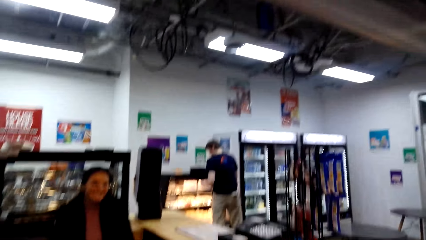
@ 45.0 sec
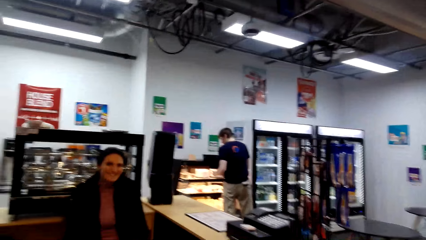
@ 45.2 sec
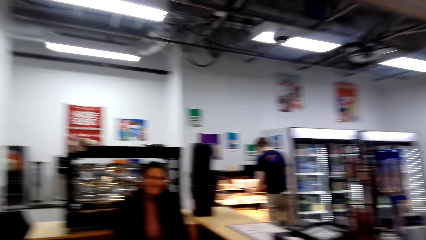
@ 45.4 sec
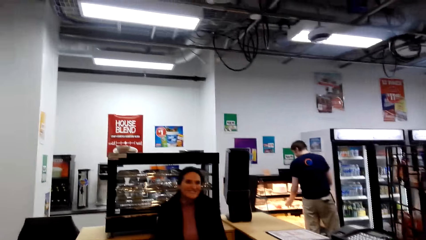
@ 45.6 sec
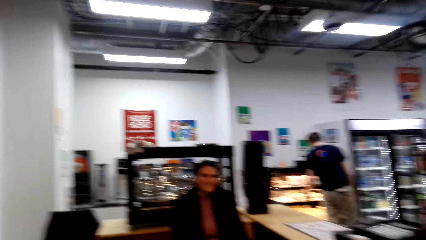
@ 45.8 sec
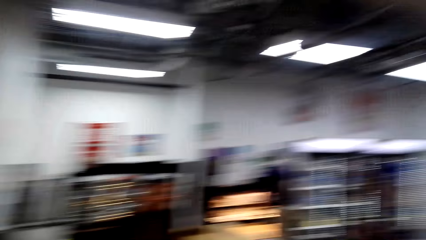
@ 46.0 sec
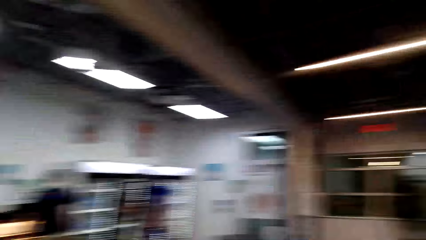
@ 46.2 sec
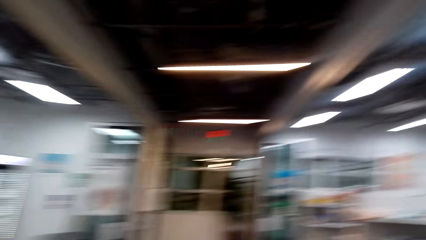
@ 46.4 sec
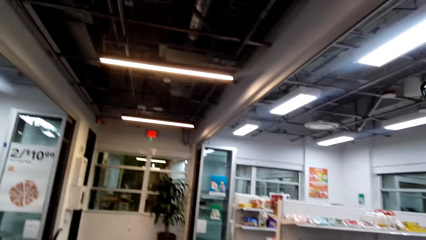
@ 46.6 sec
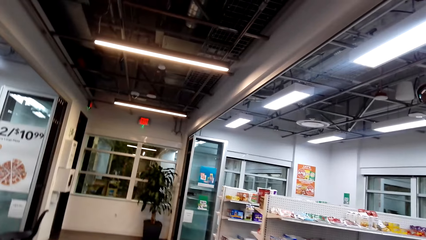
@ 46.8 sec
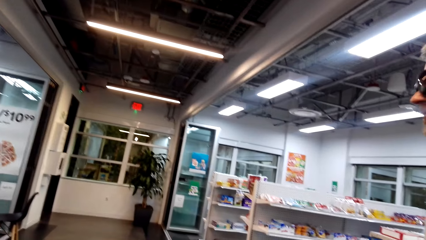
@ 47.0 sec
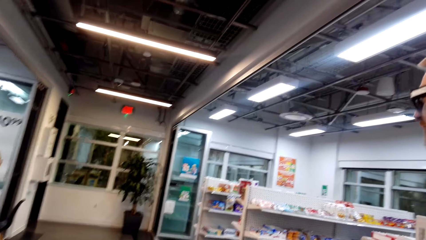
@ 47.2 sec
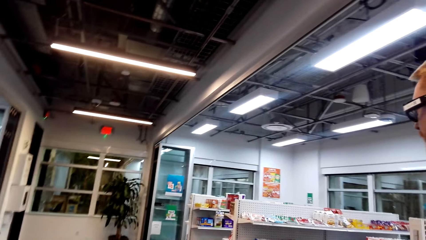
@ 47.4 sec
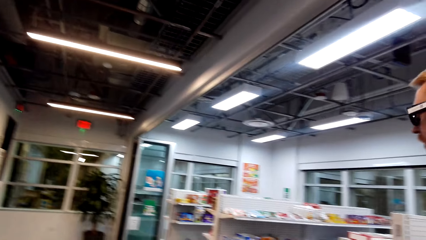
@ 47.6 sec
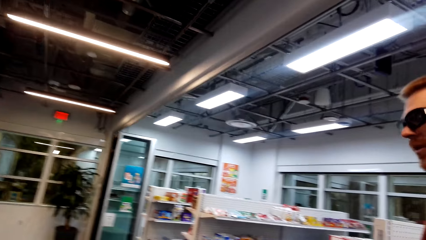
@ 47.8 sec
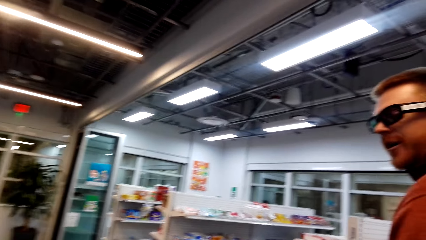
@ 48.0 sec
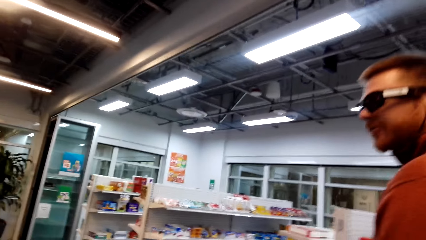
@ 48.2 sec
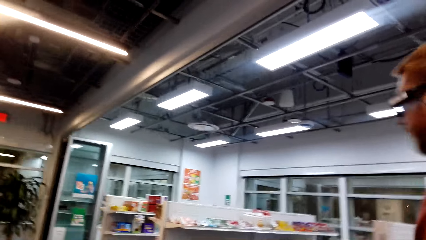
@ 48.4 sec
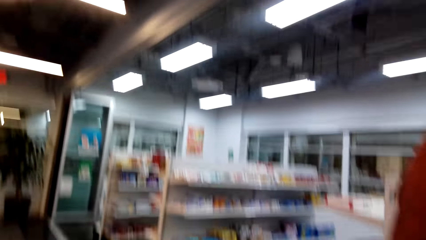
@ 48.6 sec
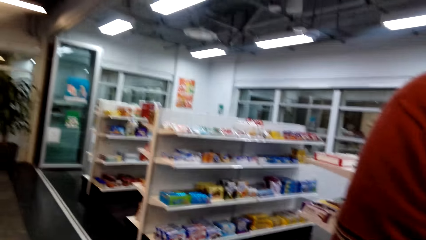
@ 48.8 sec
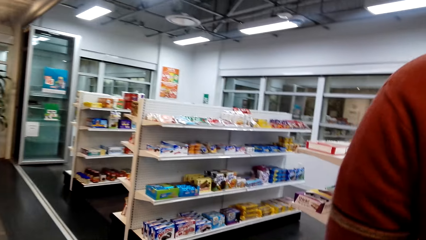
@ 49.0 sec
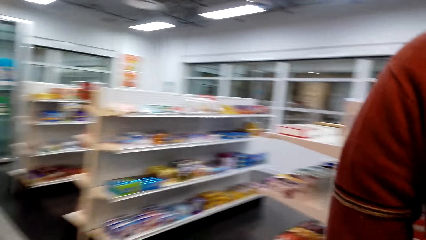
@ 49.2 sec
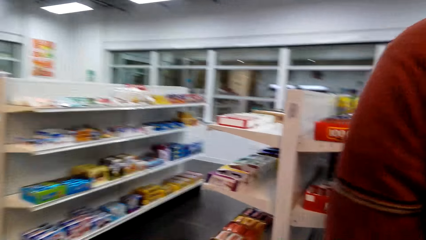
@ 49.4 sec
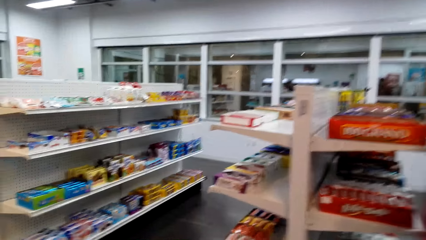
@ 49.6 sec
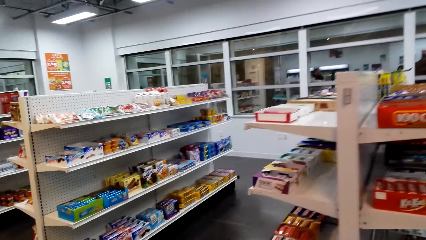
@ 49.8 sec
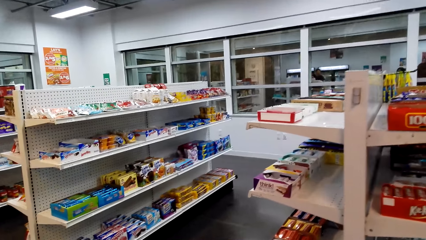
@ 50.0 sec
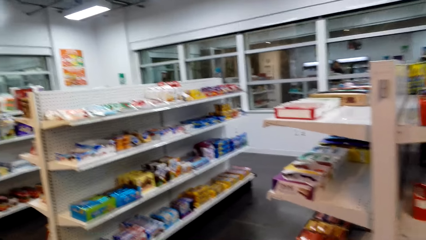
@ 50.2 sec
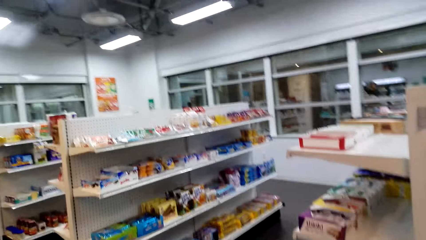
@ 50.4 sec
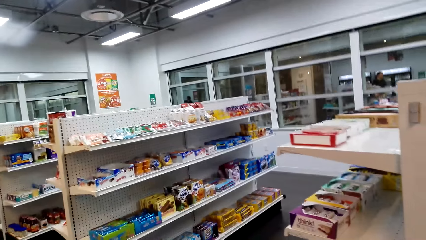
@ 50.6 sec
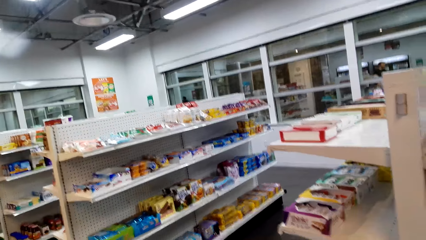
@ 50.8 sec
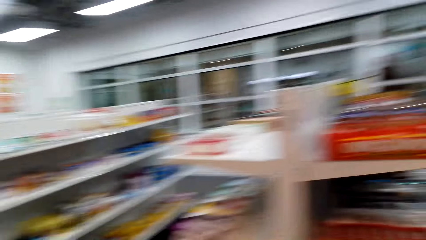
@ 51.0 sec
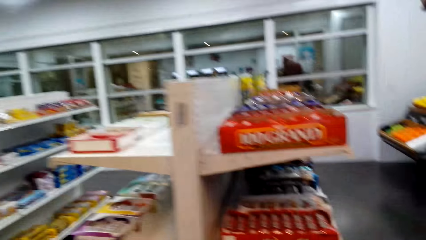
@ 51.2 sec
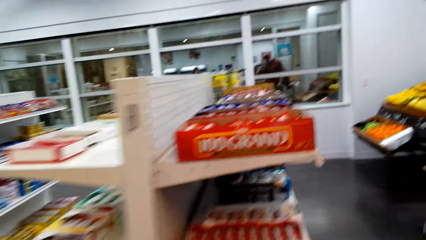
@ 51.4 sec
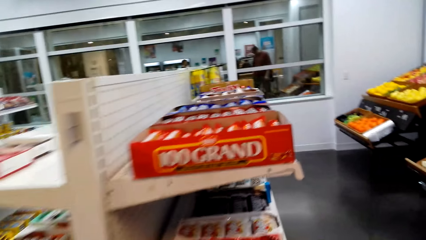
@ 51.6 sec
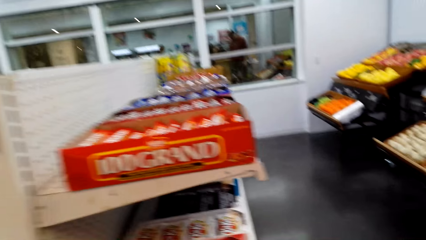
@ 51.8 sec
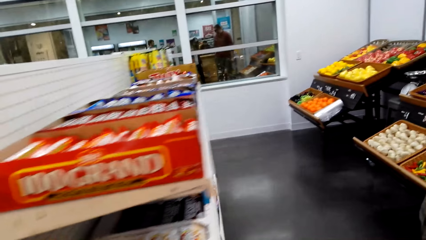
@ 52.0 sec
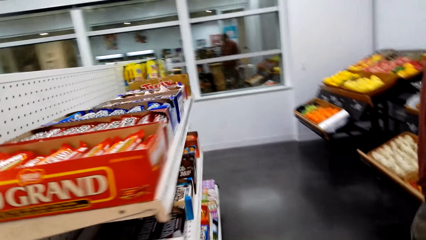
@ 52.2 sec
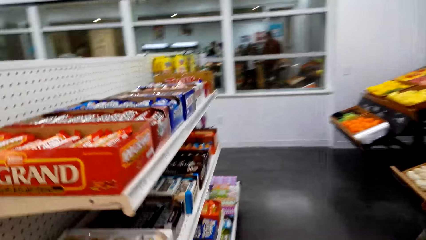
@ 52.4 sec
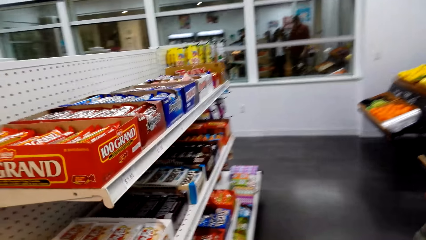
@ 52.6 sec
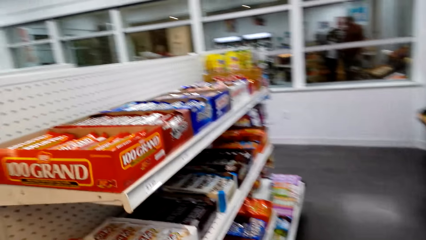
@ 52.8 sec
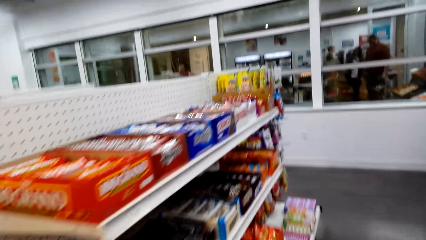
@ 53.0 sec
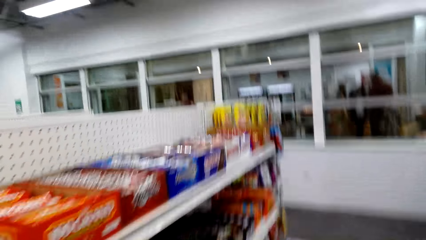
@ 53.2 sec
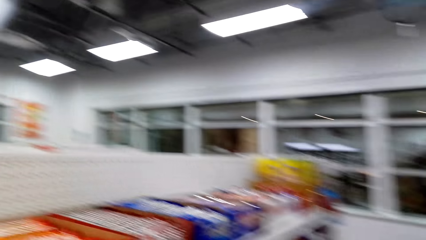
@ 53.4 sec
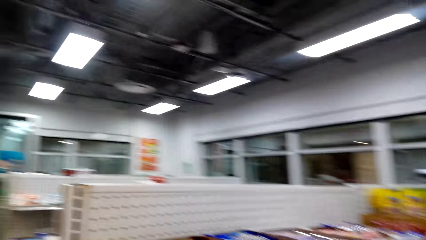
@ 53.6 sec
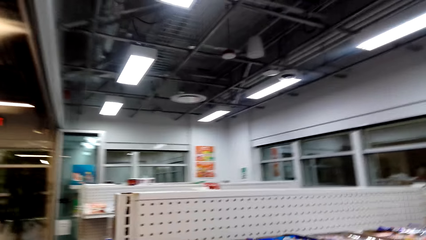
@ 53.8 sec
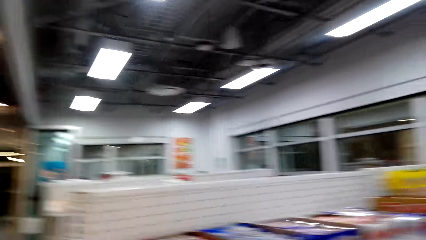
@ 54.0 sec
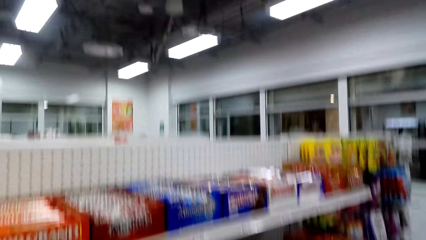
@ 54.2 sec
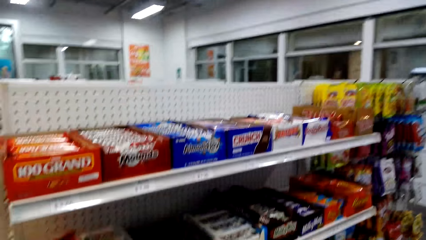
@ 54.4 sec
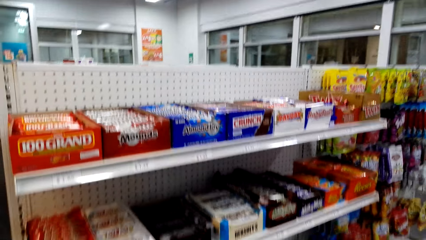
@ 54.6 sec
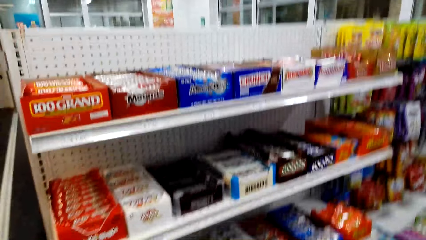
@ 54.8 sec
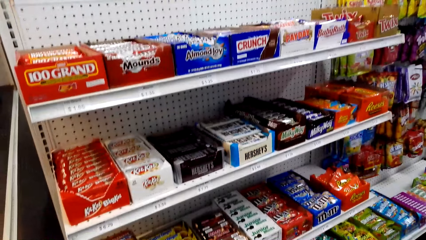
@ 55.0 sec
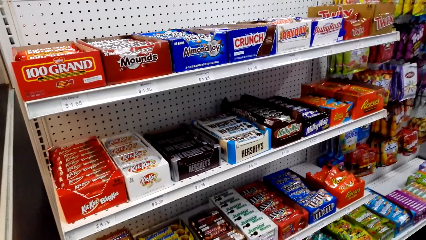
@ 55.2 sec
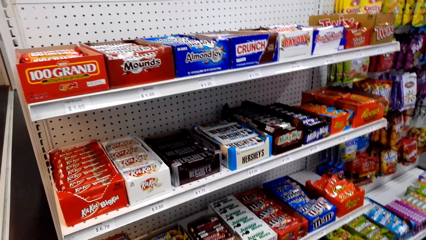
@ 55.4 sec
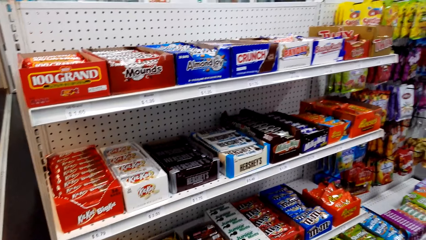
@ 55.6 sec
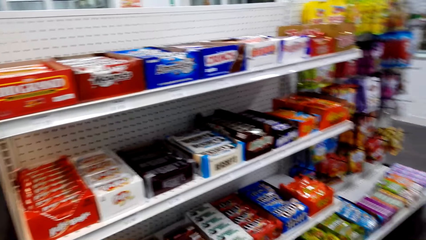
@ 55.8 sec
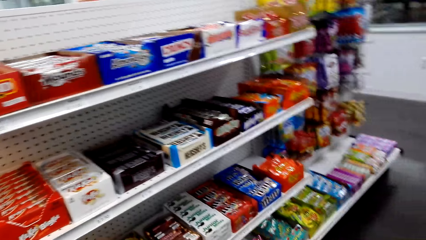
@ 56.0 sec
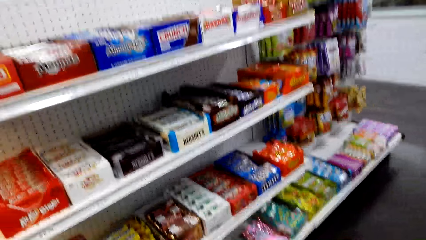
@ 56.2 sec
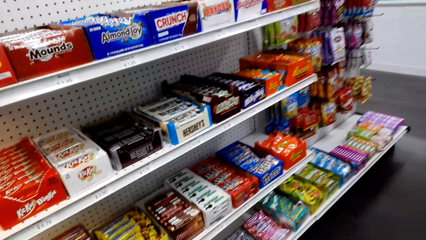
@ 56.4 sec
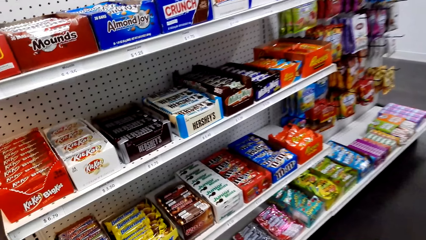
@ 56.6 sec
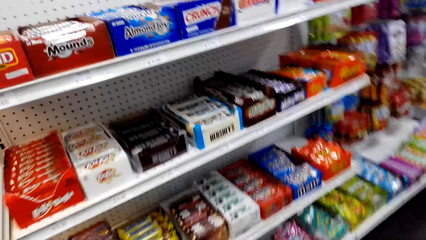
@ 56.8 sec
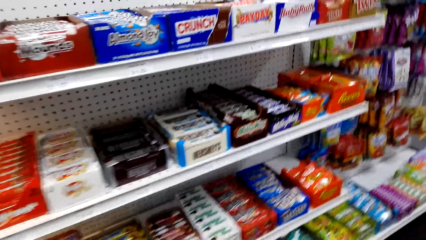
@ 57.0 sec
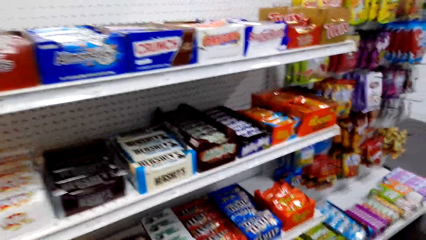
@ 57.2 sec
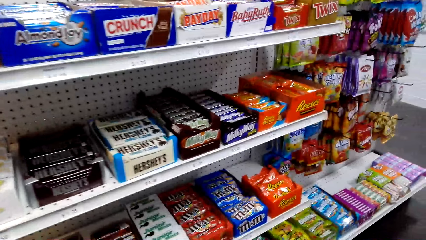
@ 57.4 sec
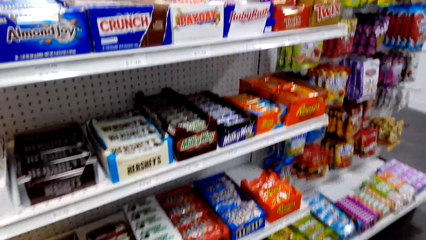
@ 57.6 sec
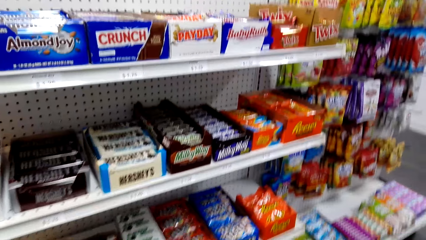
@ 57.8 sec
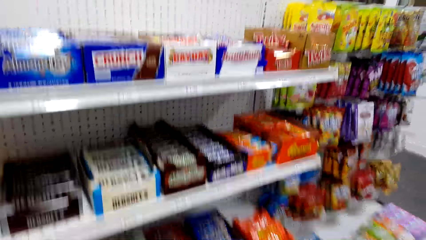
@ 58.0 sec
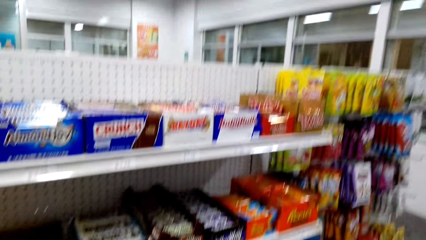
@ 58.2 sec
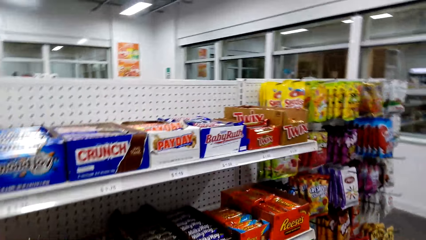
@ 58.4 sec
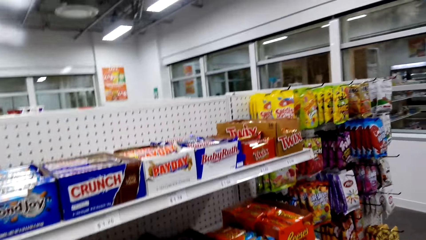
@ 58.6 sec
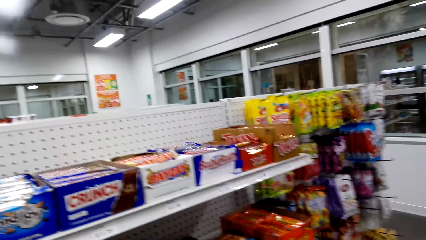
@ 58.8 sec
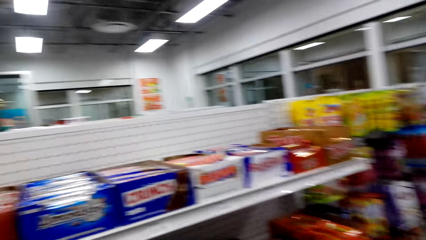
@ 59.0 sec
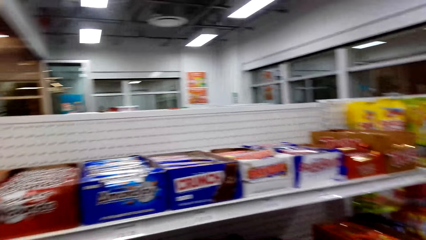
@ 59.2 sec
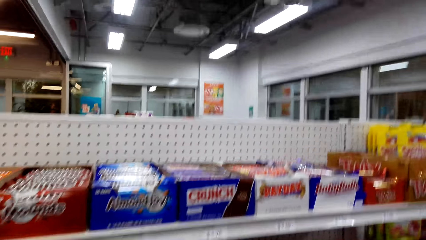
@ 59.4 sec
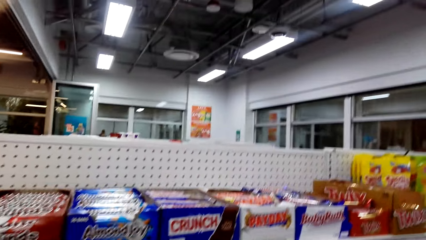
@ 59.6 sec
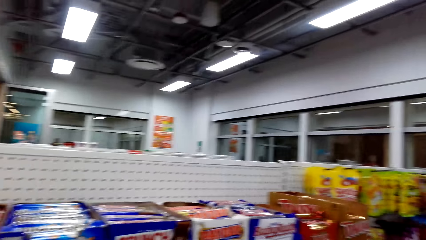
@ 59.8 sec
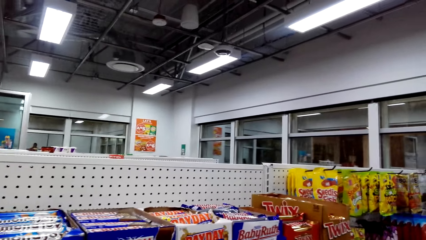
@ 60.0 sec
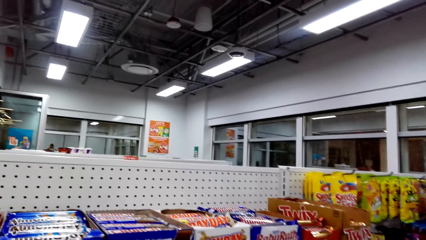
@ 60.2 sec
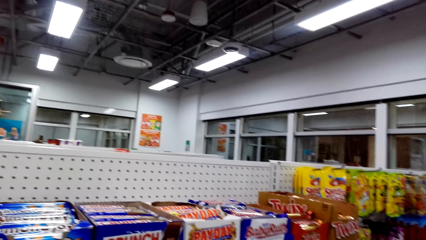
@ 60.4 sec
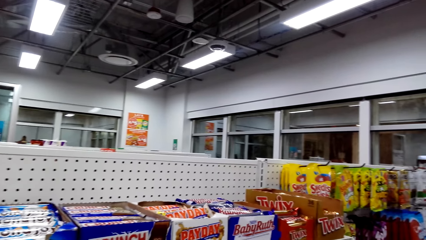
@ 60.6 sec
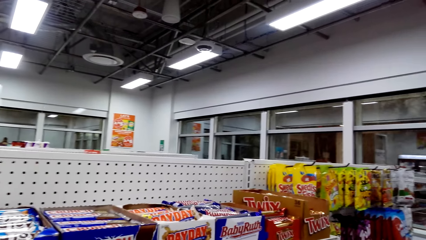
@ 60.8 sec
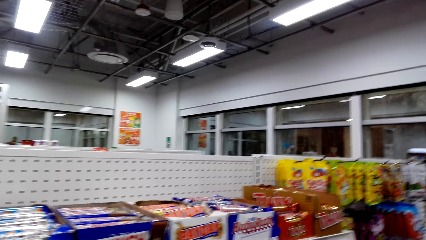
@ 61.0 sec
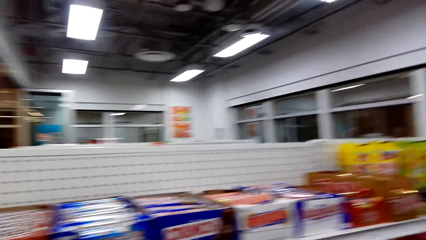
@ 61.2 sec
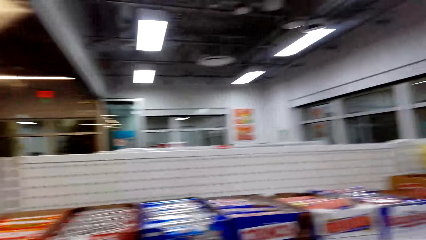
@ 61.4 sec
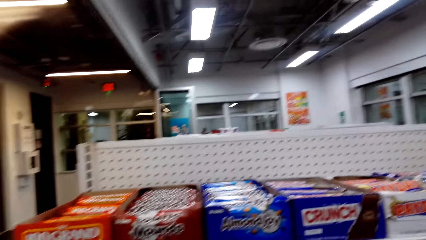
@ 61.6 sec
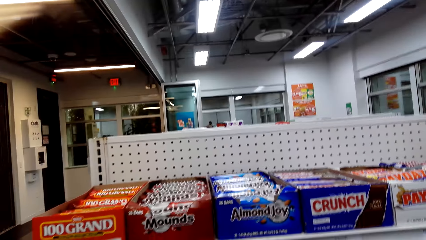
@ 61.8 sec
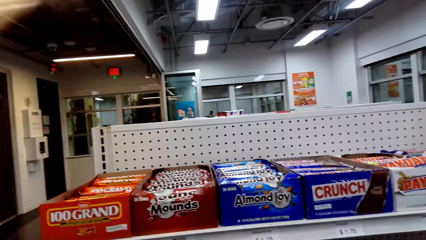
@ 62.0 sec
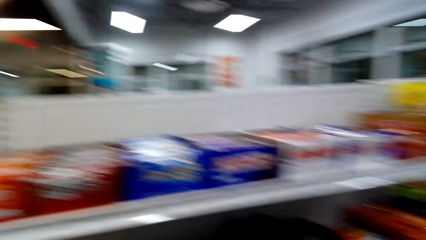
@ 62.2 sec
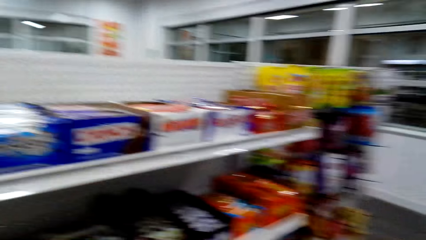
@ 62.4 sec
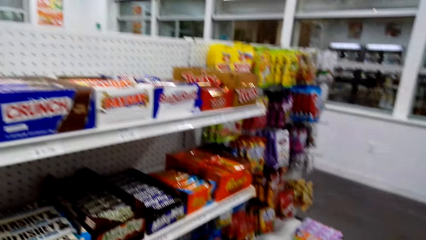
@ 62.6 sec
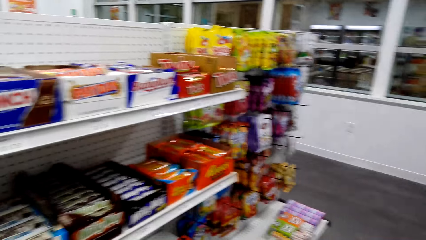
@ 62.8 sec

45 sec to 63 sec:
The camera wearer looks around the store. The camera wearer and a man walk around the store. The camera wearer looks around the snacks shelf.
